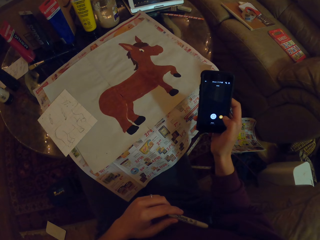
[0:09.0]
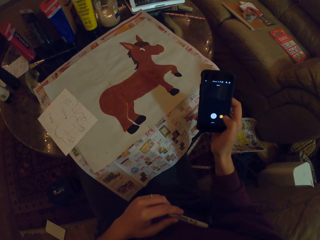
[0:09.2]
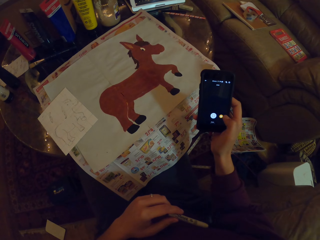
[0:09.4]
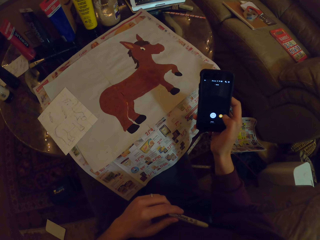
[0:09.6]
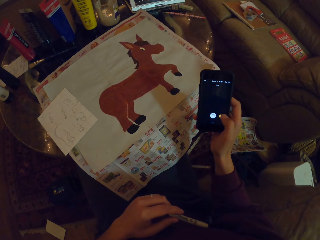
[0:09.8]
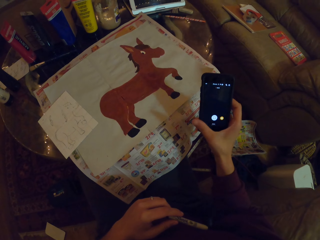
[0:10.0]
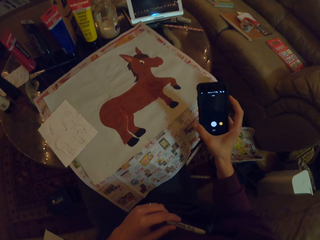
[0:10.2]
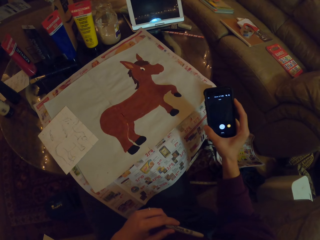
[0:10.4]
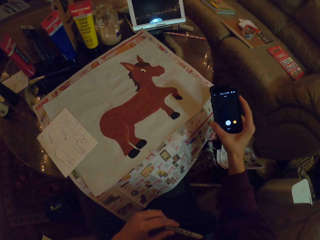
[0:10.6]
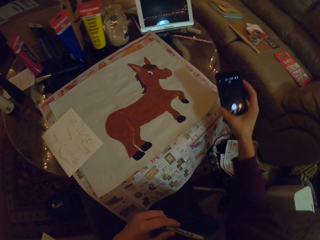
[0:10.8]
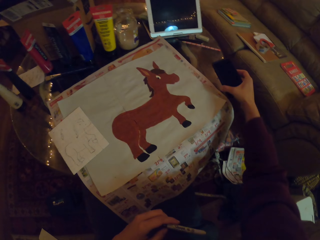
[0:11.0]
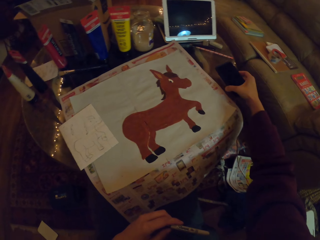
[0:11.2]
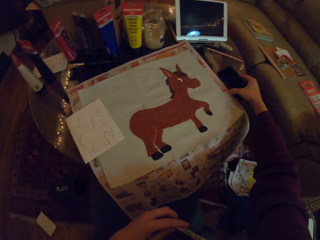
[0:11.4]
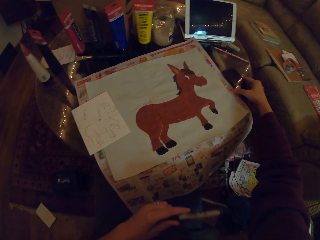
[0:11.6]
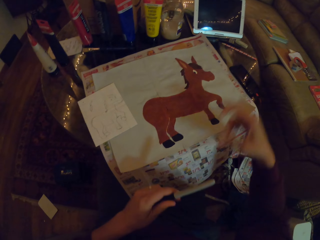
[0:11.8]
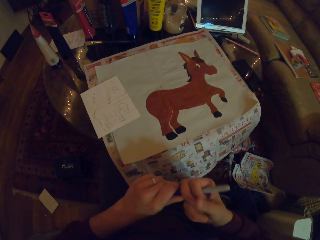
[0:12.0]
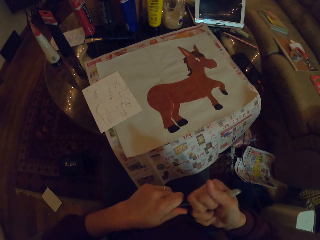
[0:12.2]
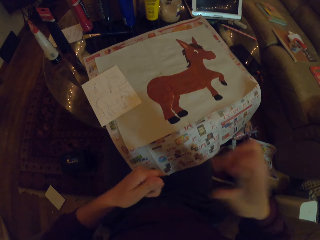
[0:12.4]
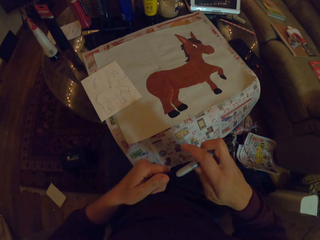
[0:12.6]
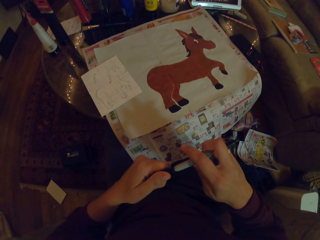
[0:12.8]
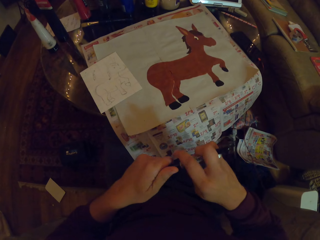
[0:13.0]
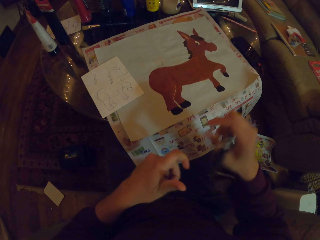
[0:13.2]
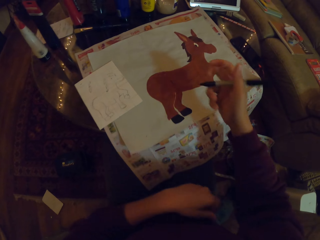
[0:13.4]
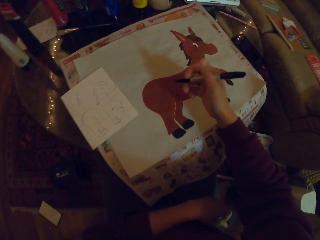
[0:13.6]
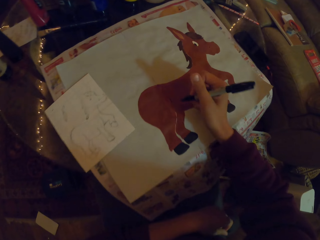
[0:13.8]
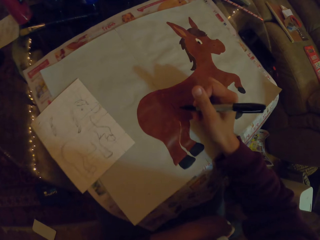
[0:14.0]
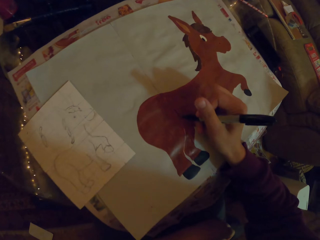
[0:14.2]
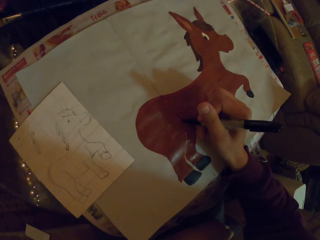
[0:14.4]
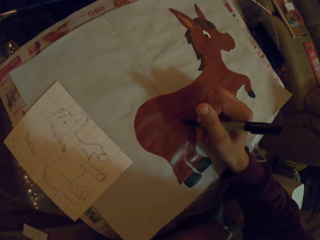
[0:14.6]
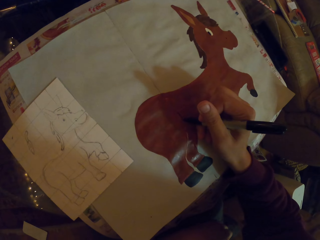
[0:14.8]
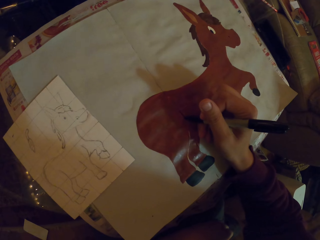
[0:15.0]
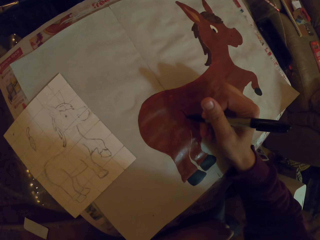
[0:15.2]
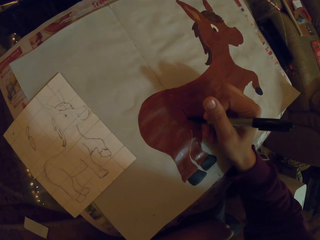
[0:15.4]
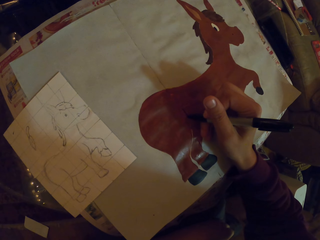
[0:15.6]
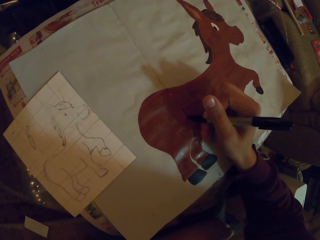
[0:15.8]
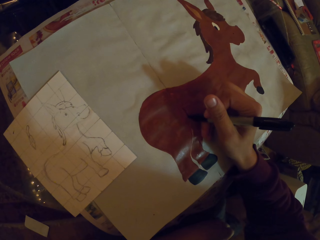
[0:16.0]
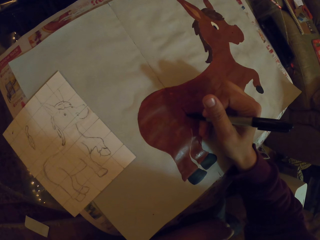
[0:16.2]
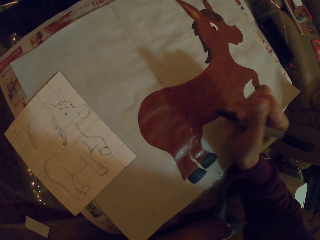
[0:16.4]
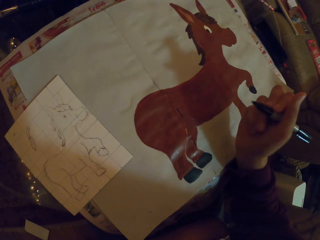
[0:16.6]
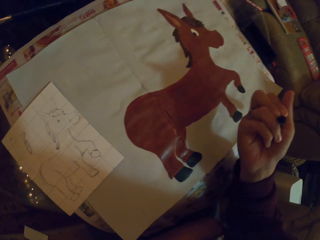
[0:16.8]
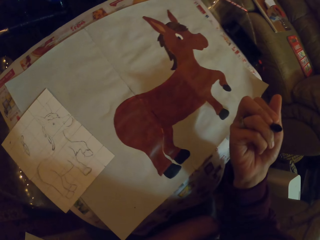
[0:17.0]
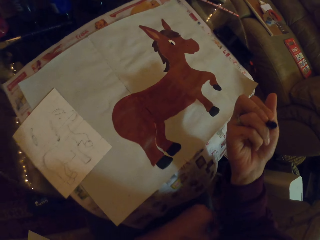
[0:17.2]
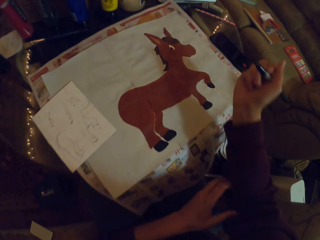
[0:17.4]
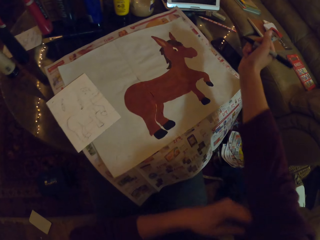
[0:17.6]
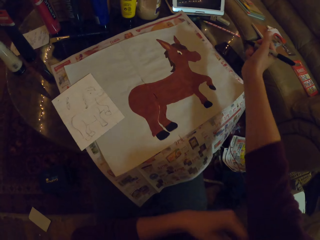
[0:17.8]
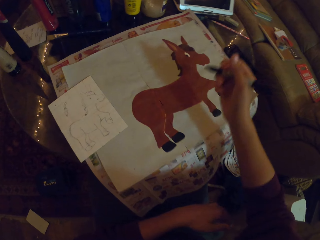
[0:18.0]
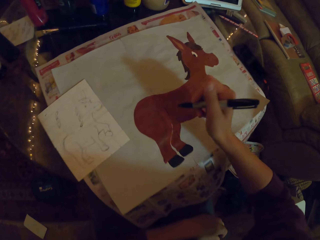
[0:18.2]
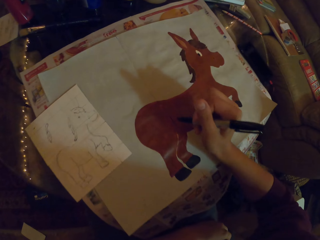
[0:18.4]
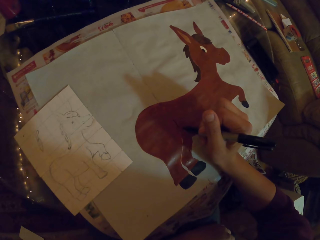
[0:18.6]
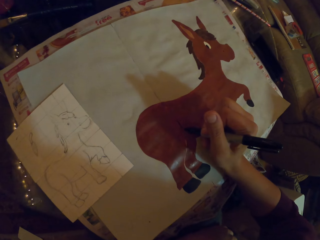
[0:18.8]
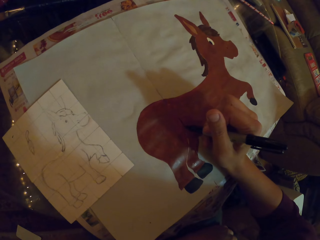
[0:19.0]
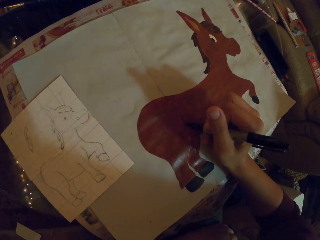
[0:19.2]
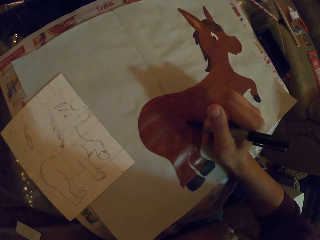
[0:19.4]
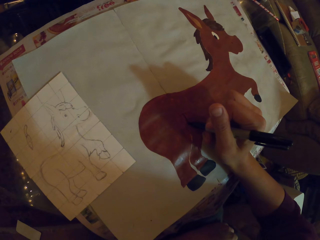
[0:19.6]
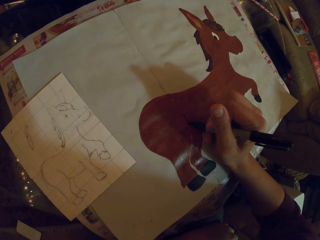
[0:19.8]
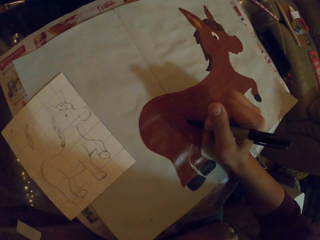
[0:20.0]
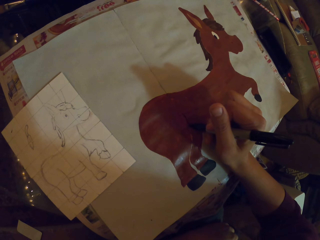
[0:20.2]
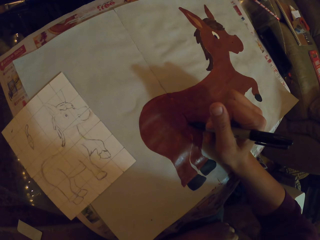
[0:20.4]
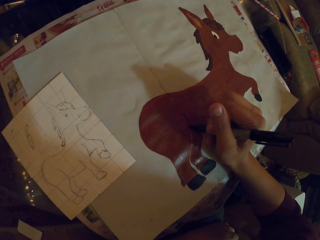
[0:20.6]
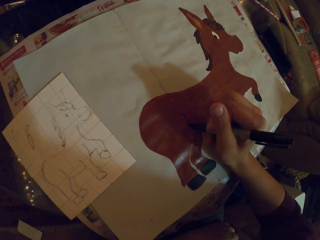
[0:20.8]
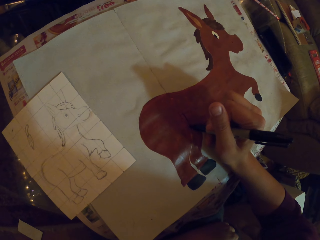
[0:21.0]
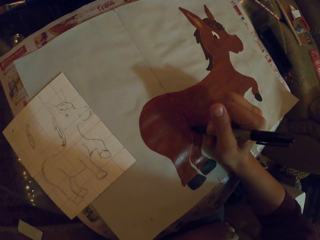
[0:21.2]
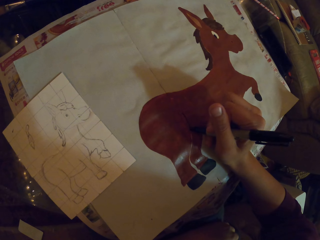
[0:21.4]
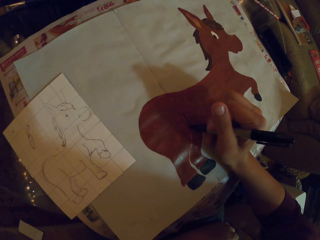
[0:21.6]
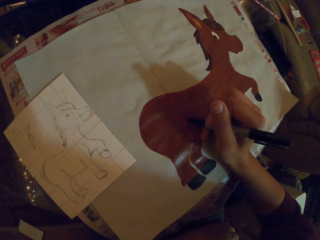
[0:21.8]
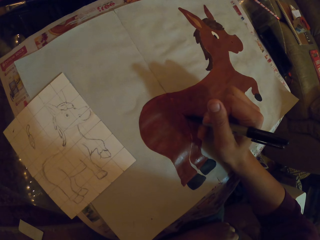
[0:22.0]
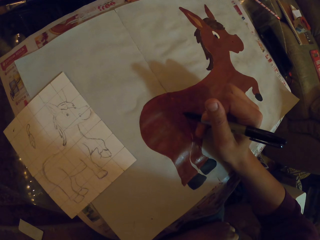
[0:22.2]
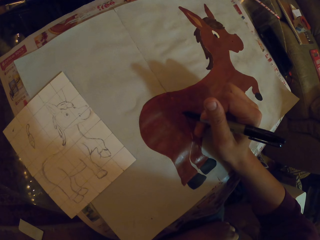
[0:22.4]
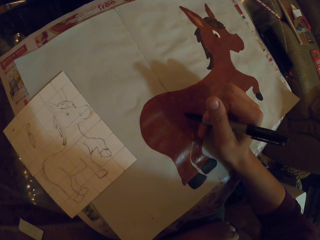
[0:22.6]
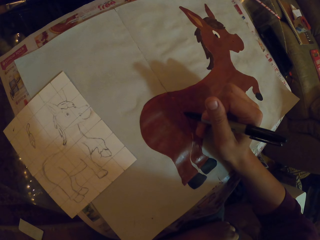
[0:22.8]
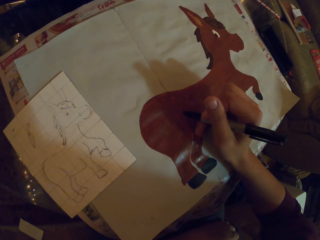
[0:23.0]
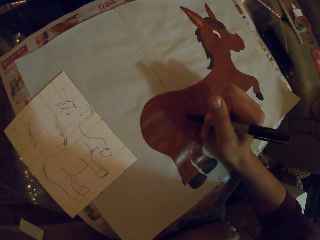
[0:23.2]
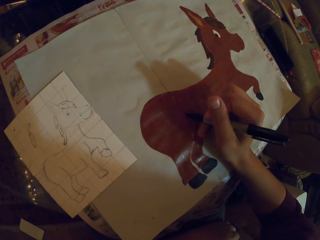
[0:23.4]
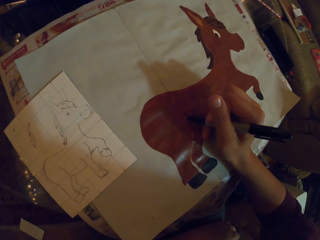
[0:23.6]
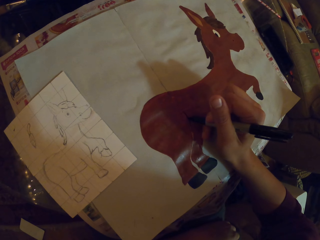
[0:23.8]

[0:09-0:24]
The camera wearer puts the phone aside. They open the marker pen. They color the drawing using the marker pen. They pull the sleeve of the sweater. They color the drawing using the marker pen.

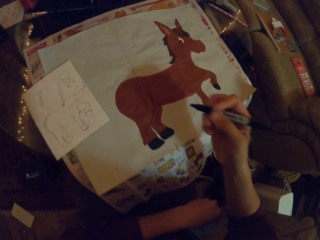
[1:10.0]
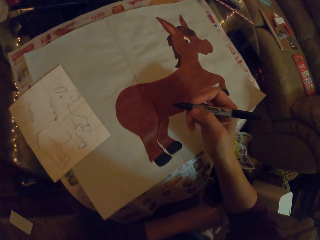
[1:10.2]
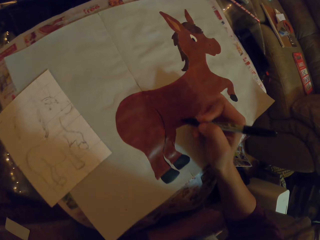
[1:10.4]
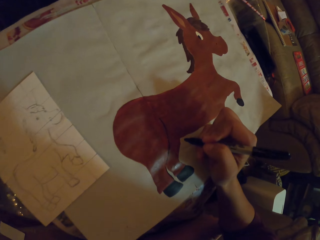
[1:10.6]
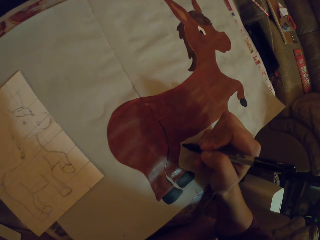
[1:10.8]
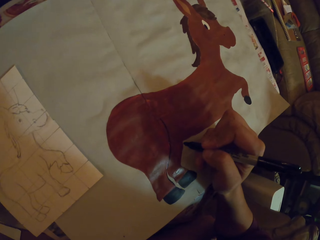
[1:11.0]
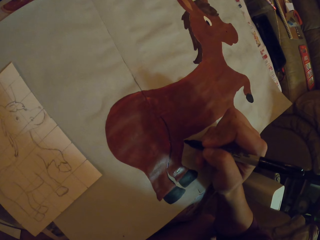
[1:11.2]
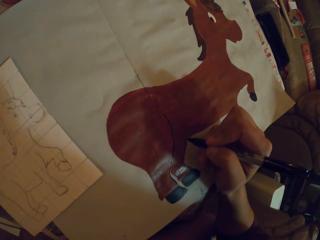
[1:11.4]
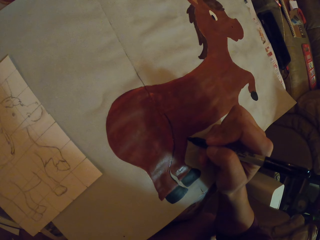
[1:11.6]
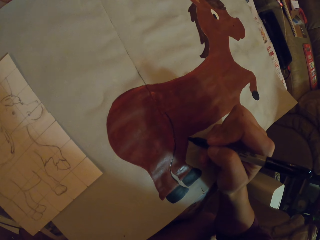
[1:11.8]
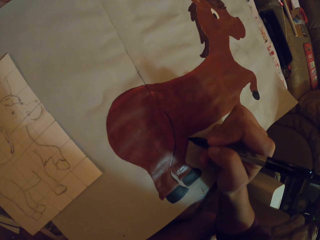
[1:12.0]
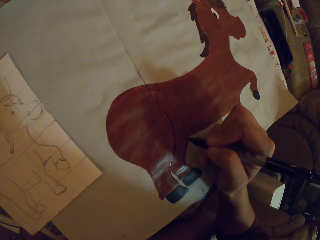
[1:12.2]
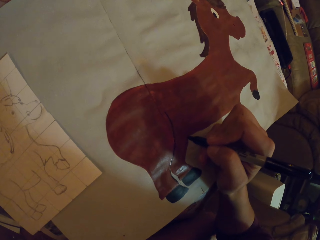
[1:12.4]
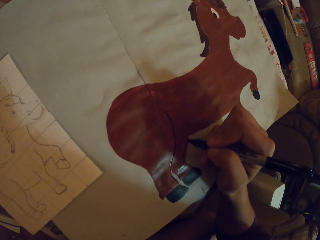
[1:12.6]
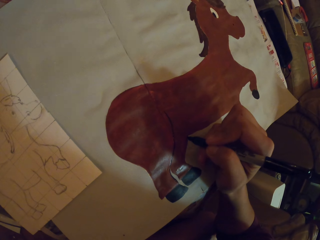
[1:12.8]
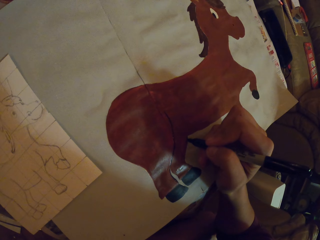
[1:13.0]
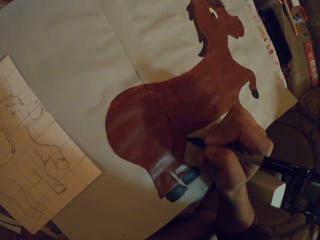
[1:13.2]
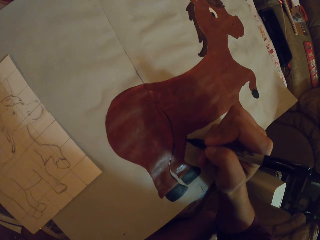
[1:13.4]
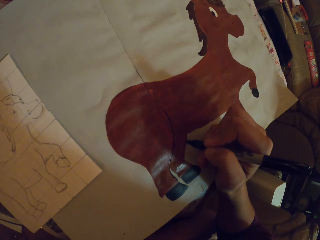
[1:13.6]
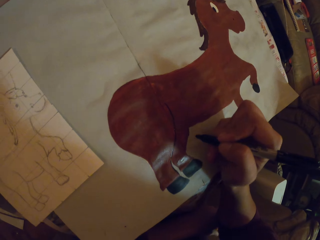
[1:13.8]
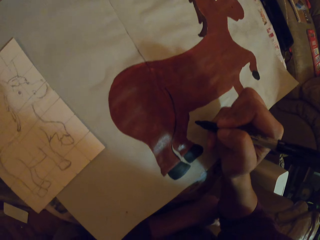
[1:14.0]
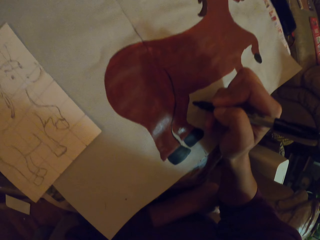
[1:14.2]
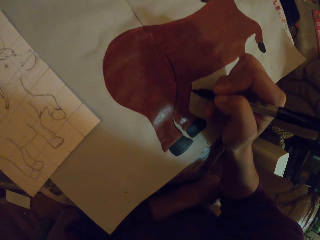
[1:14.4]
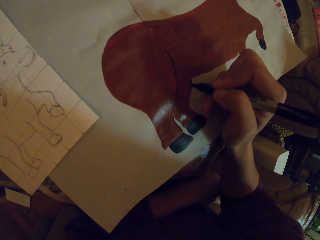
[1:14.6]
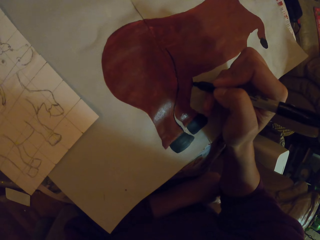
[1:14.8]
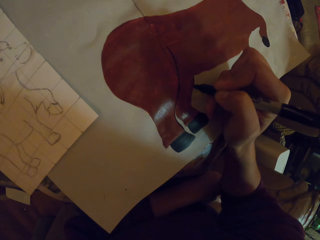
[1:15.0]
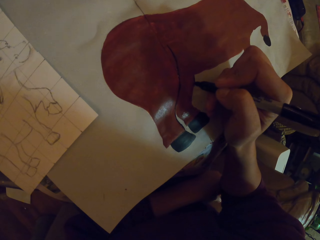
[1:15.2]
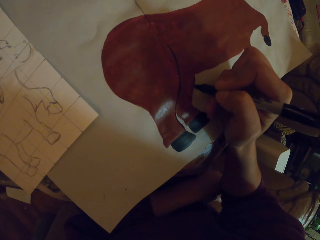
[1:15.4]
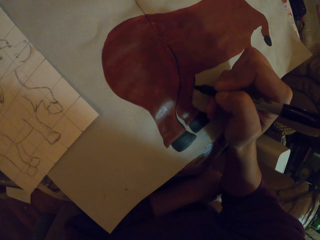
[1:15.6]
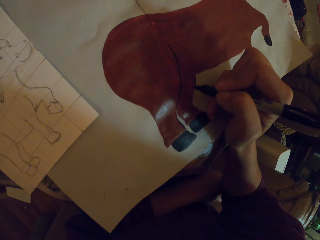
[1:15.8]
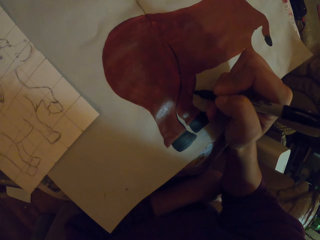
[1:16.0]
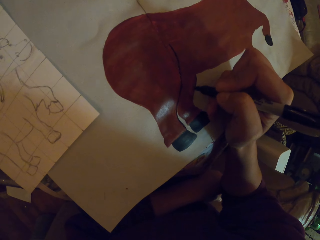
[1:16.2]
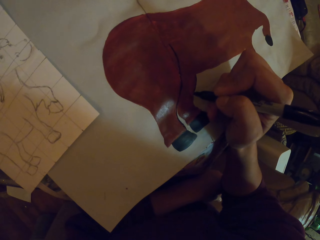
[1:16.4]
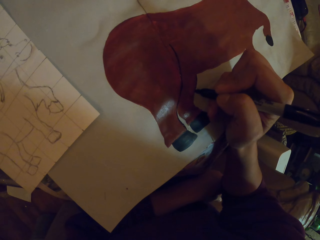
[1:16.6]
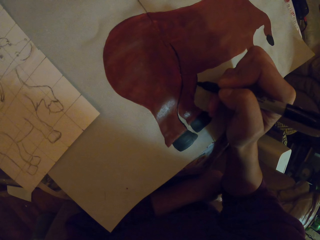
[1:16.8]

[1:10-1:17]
The camera wearer colors the drawing using the marker pen.
